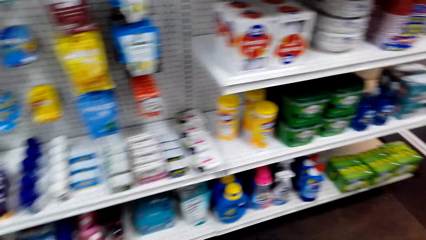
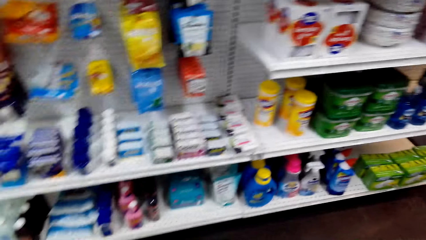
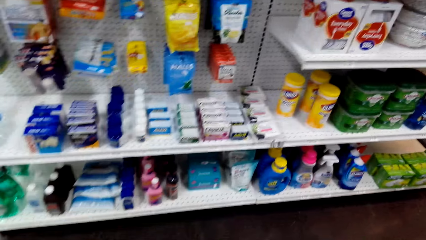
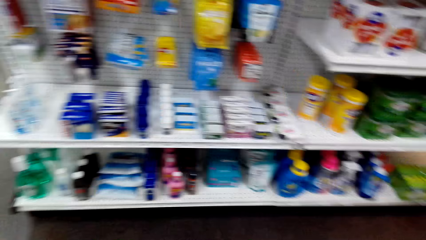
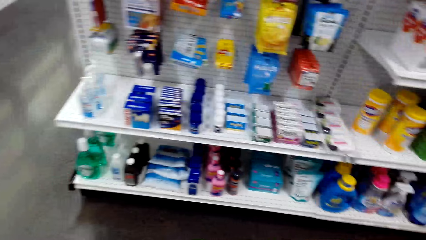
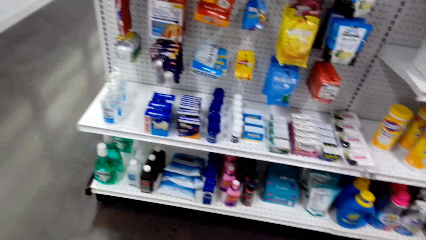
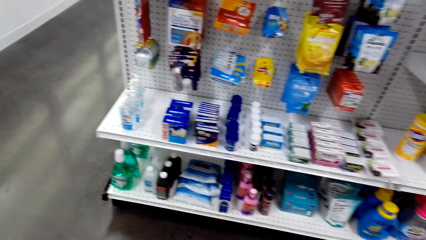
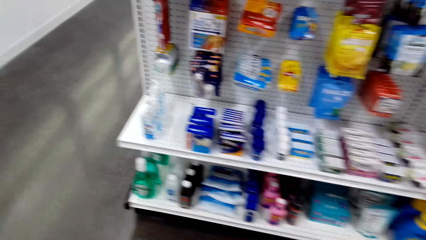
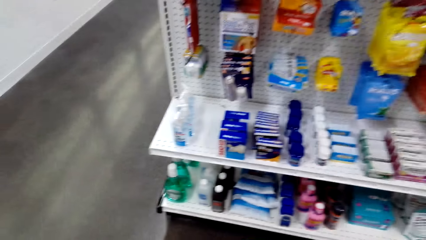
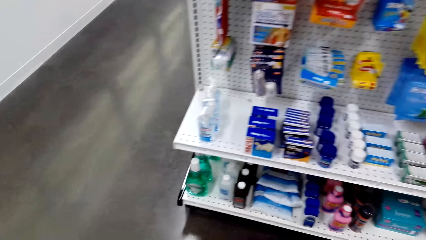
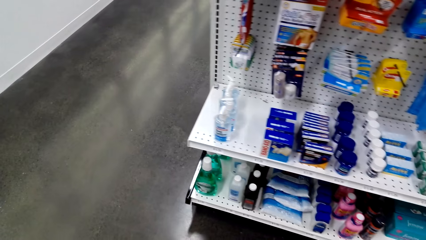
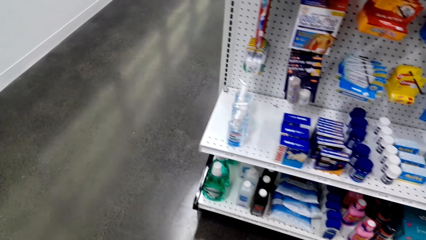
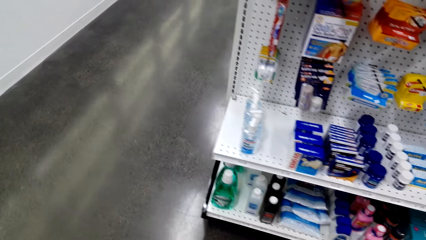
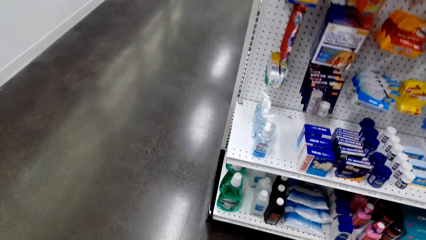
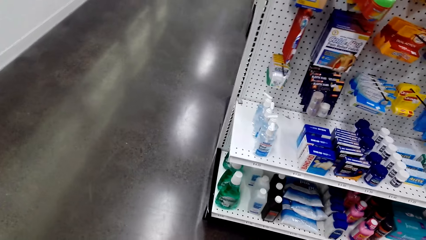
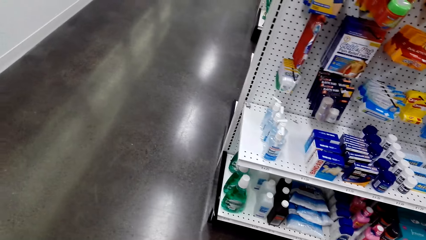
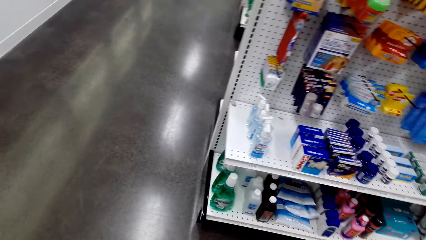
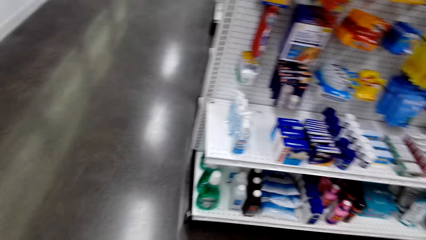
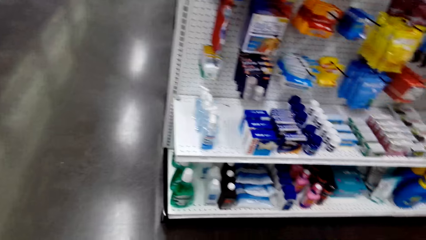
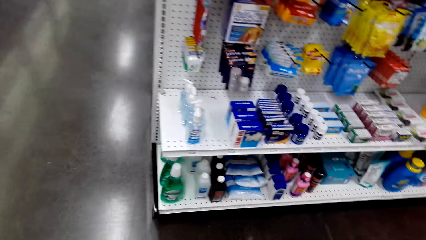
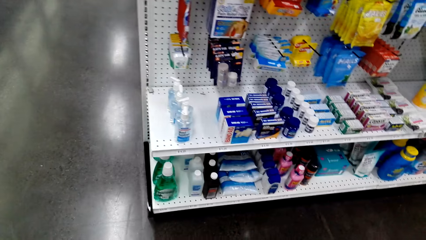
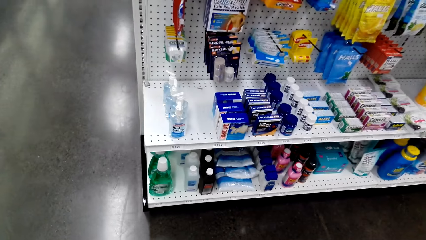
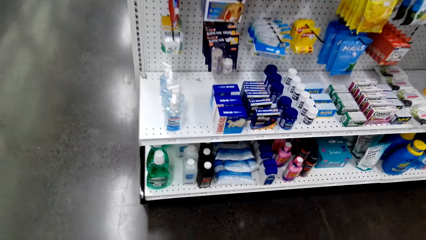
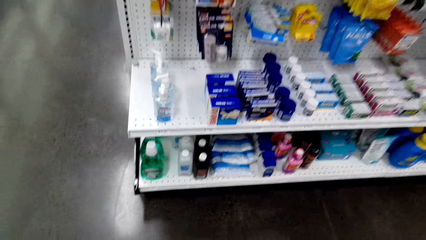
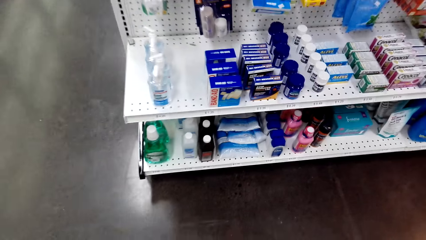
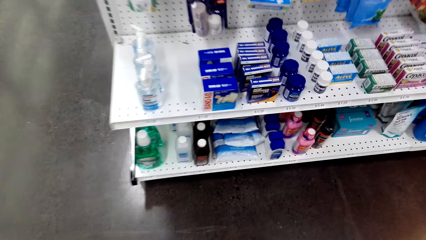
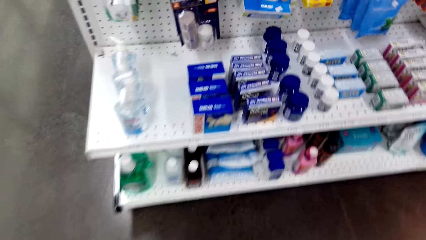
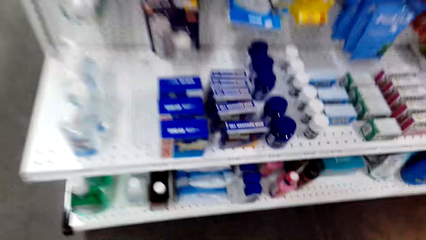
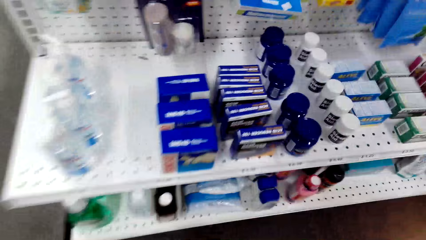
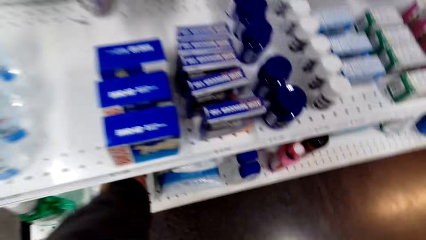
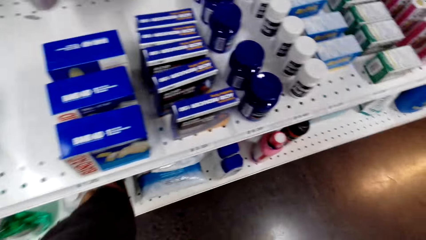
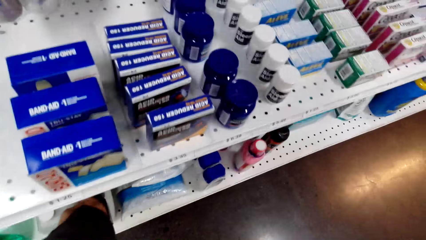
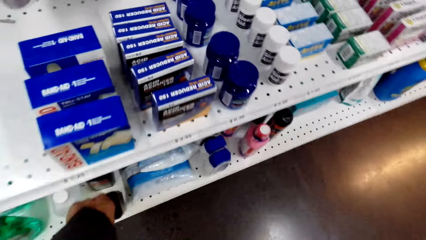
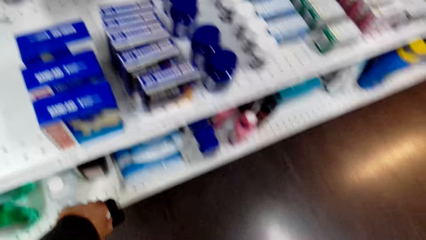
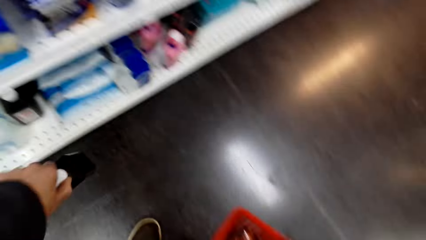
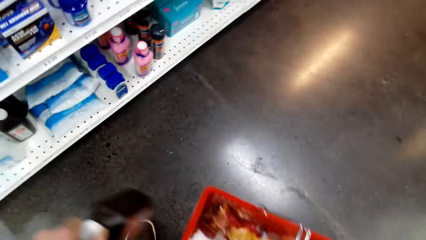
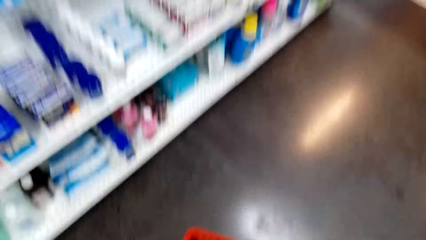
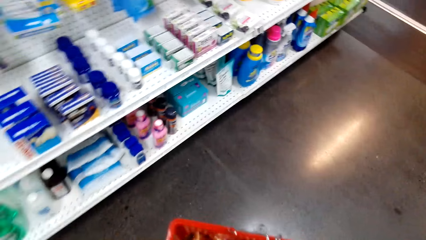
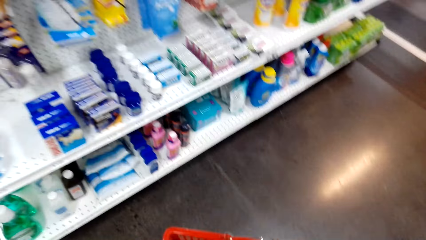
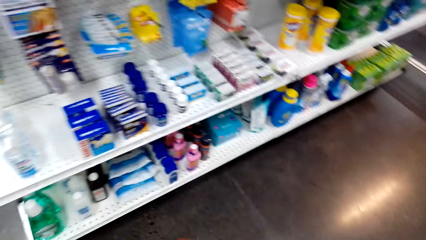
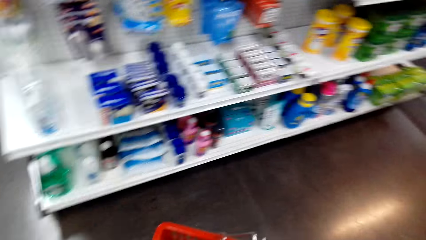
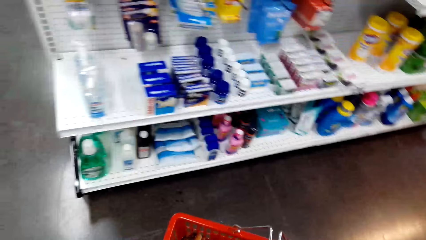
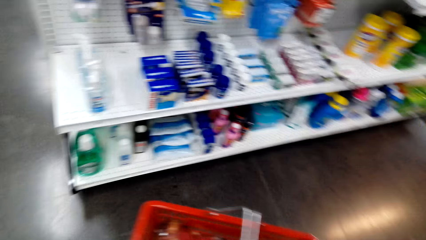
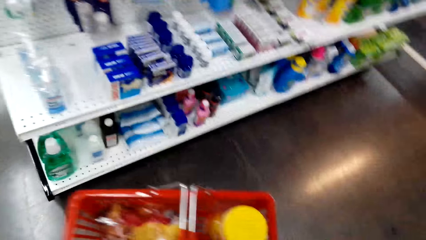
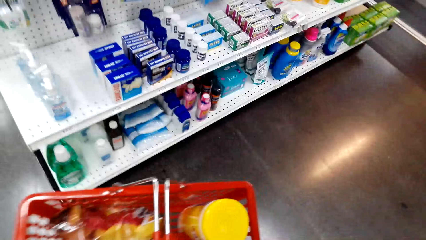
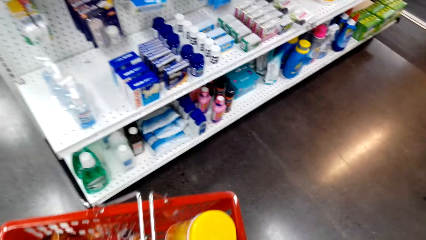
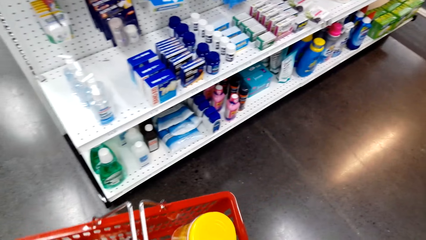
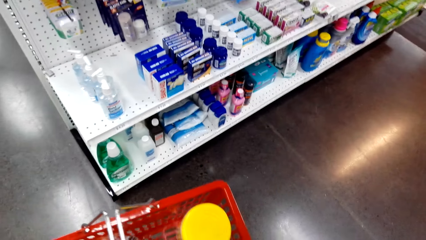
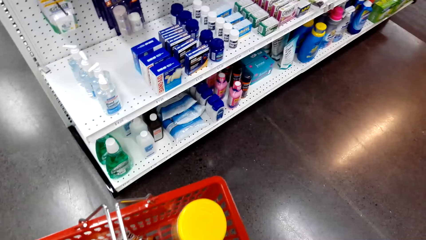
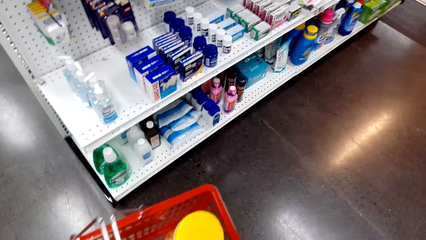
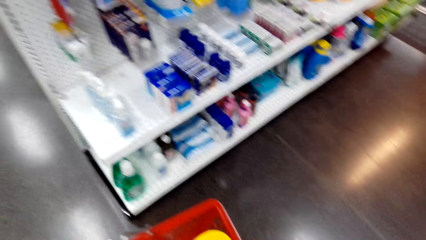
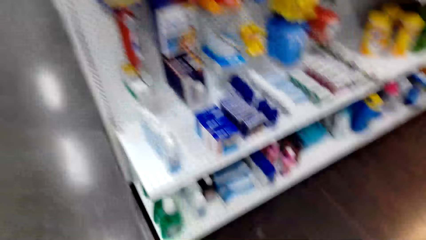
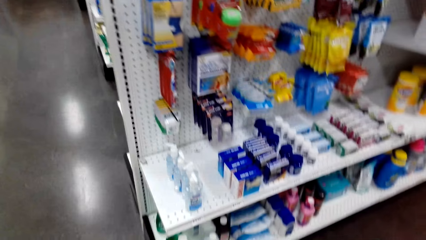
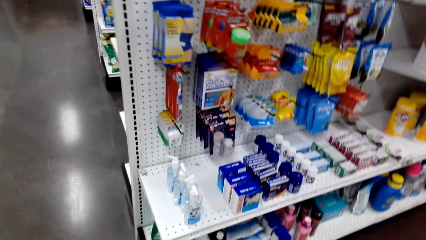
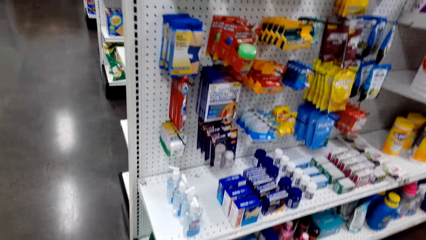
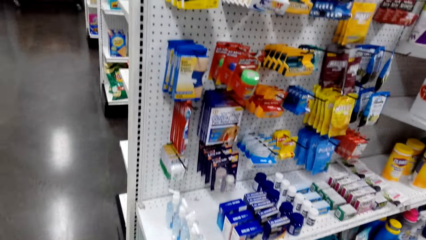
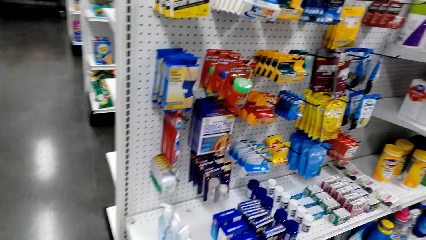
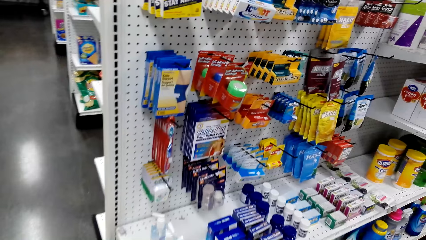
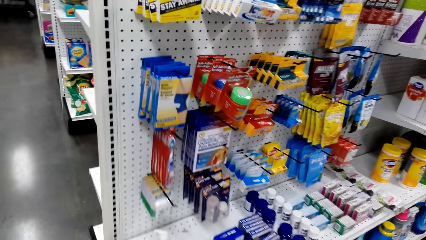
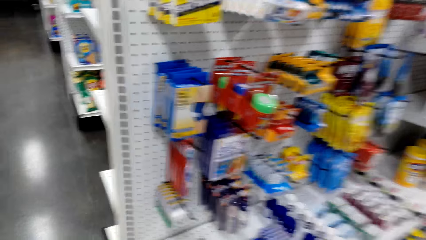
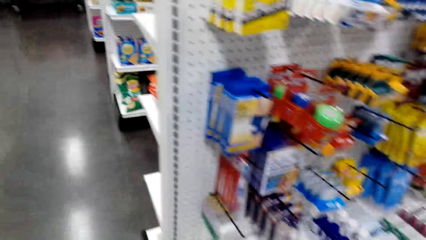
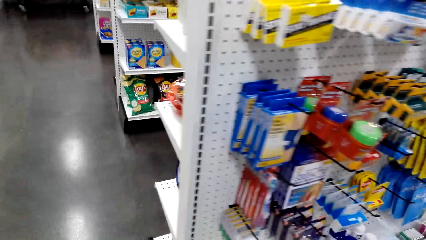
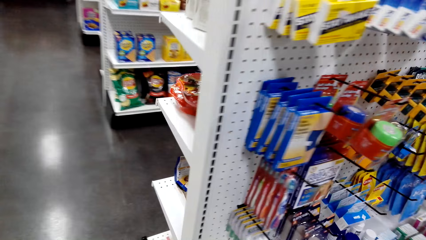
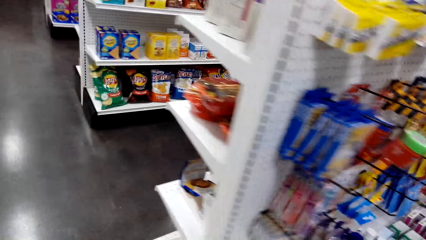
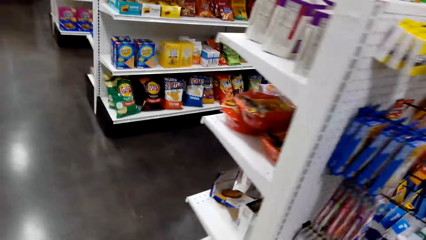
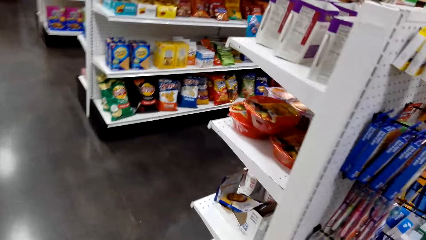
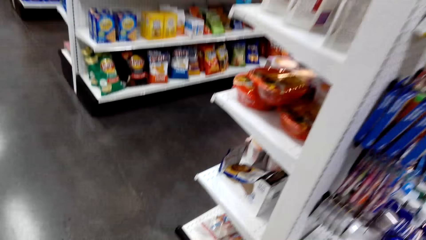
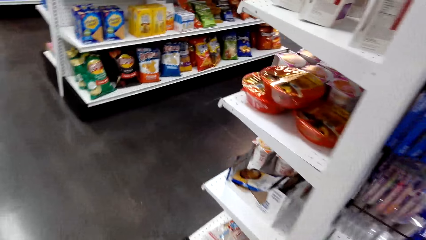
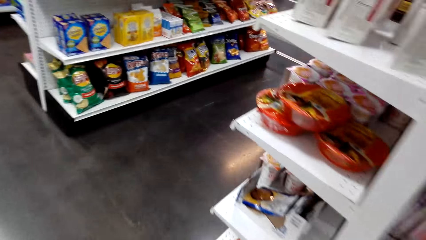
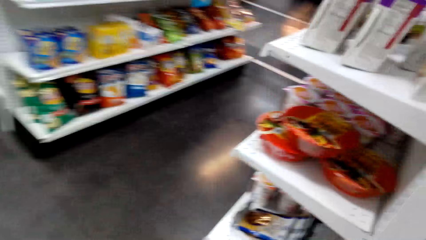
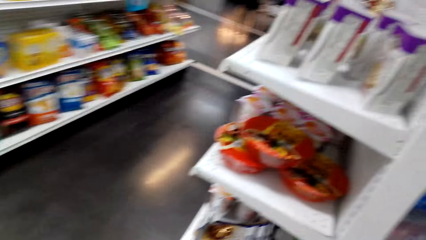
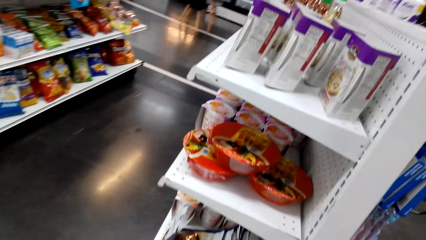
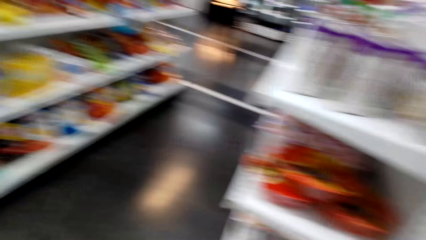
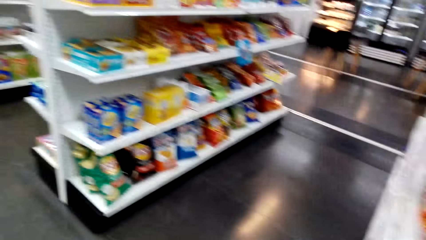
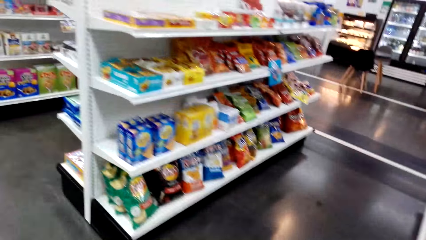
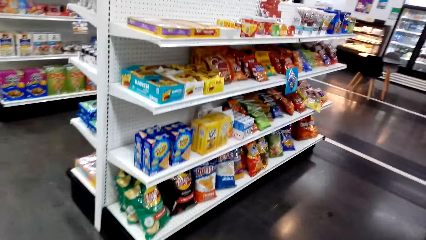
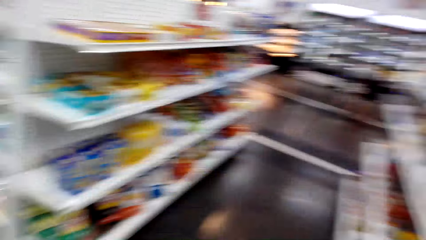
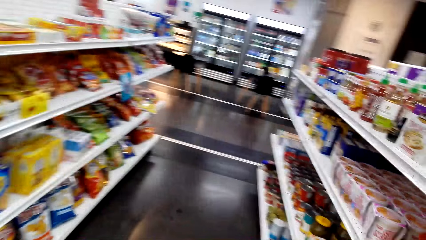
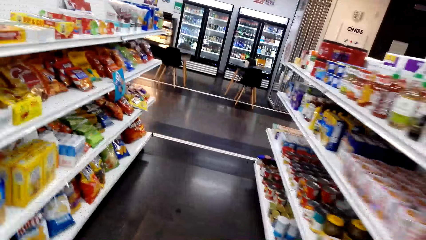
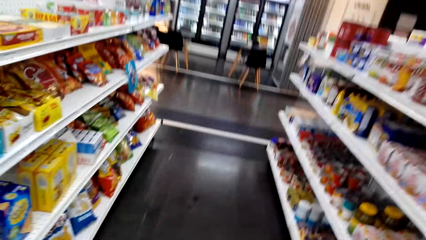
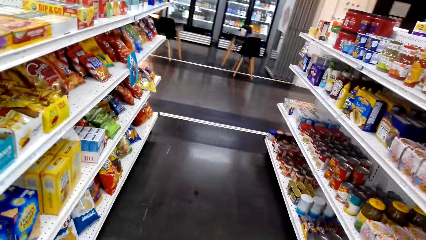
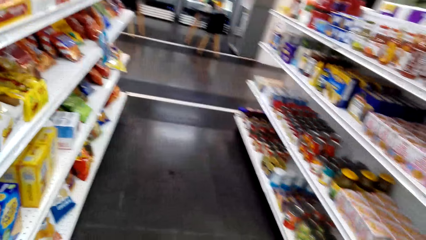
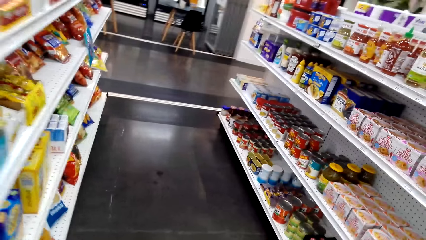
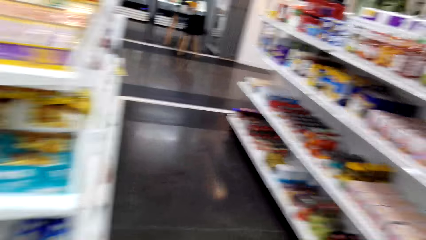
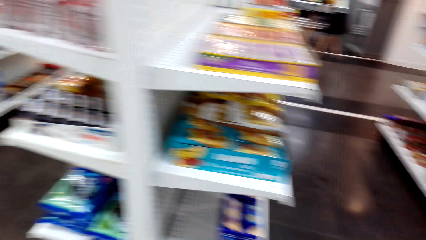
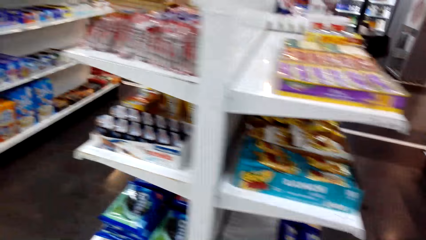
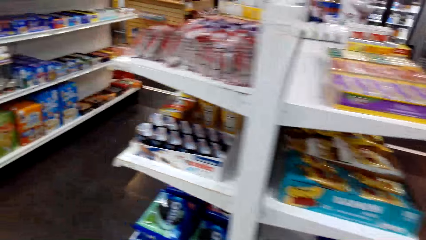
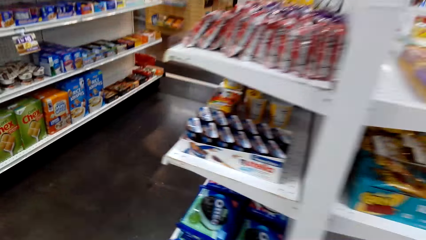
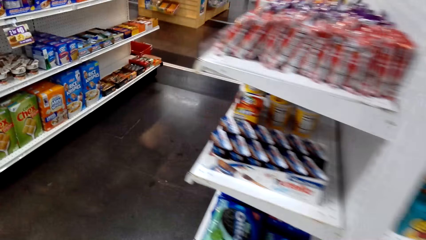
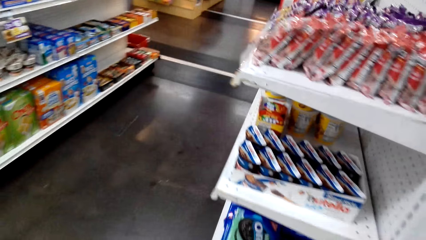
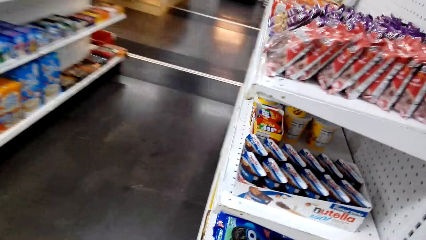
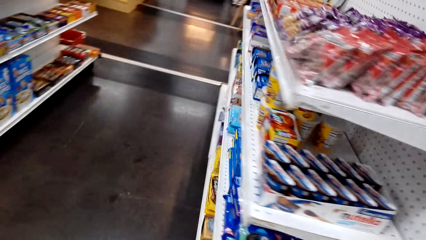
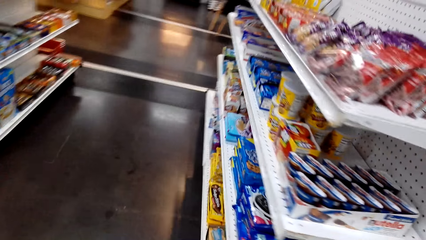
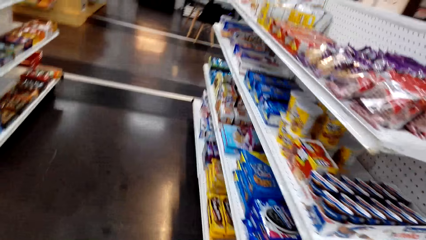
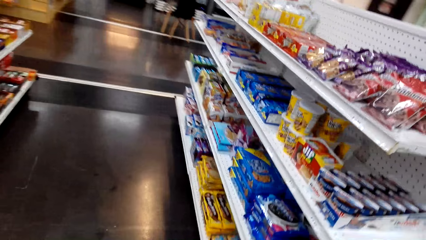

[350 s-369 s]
The camera wearer looks at the shelves. They pick an item on a shelf and put the bottle in the basket. They walk in the shop.
